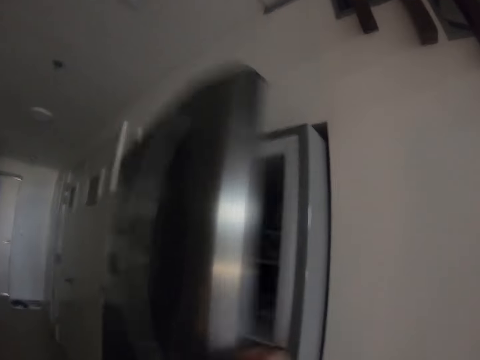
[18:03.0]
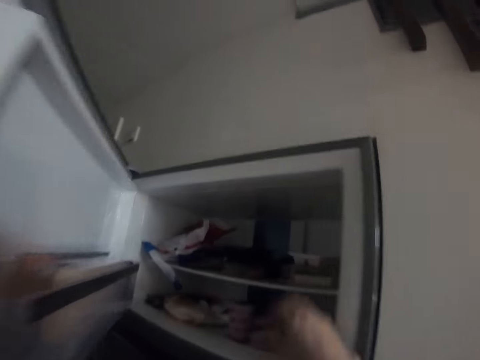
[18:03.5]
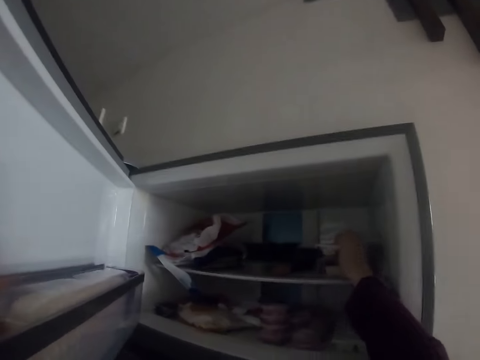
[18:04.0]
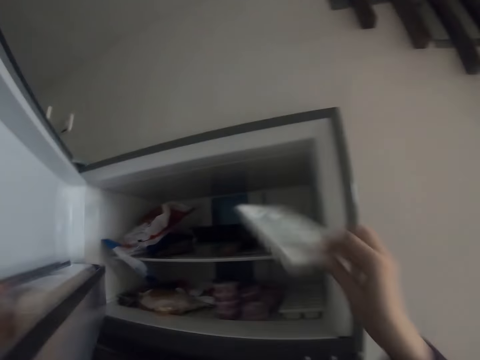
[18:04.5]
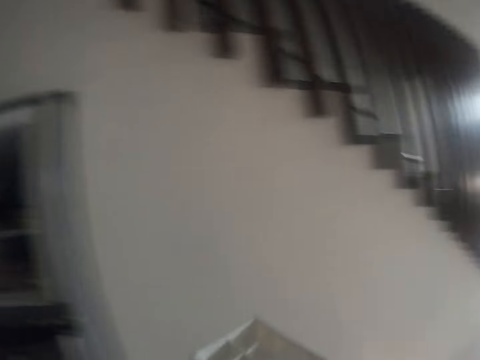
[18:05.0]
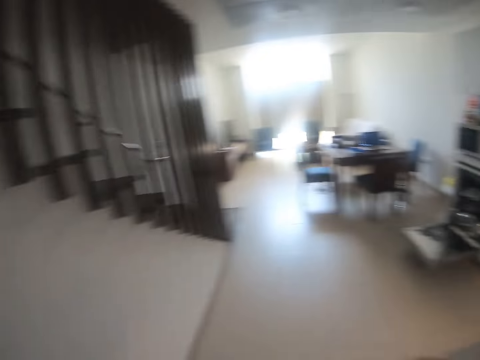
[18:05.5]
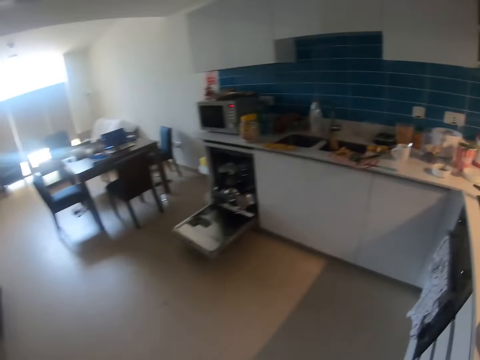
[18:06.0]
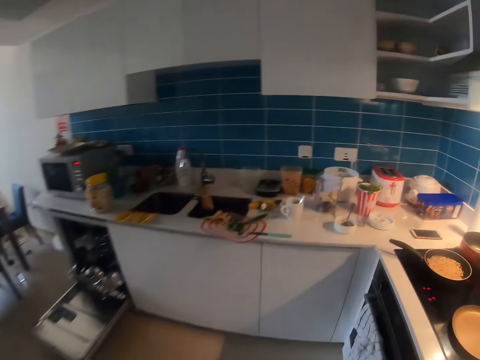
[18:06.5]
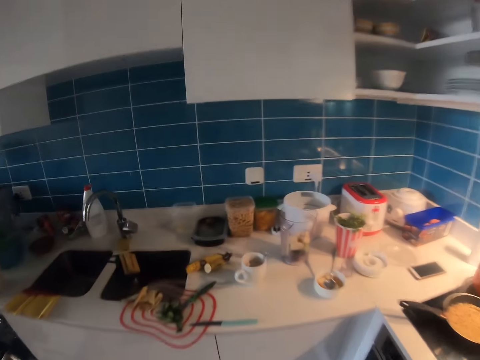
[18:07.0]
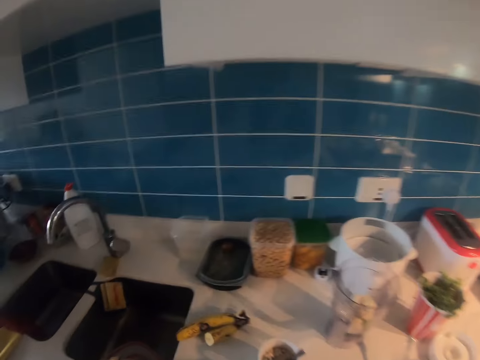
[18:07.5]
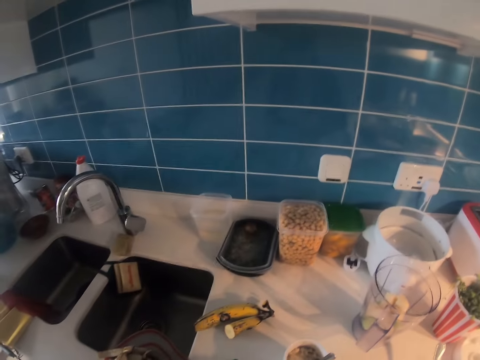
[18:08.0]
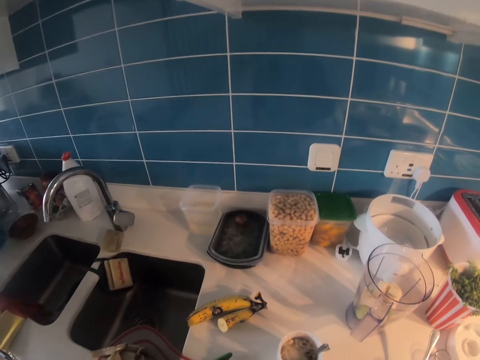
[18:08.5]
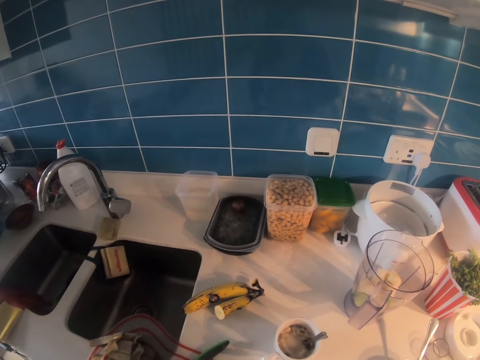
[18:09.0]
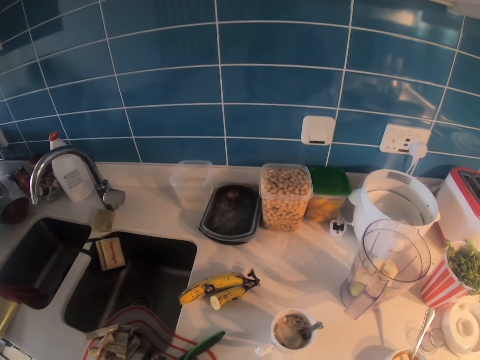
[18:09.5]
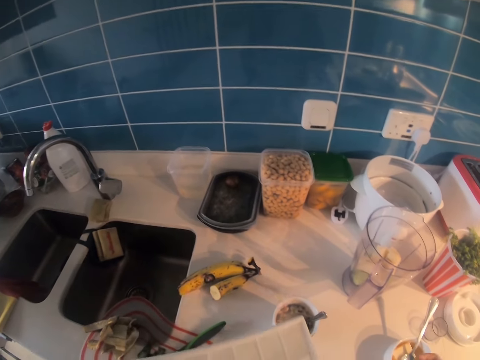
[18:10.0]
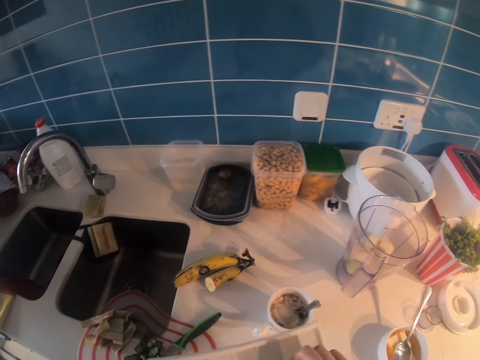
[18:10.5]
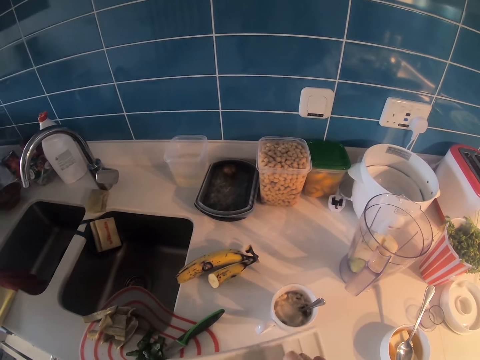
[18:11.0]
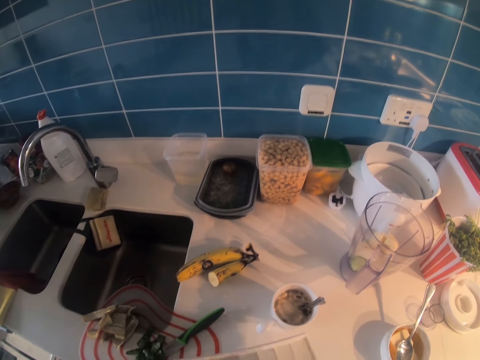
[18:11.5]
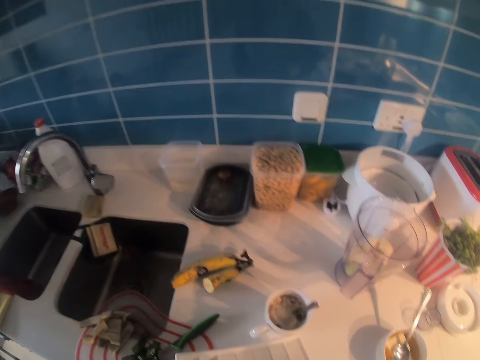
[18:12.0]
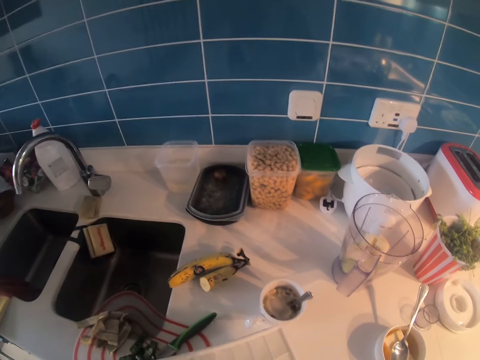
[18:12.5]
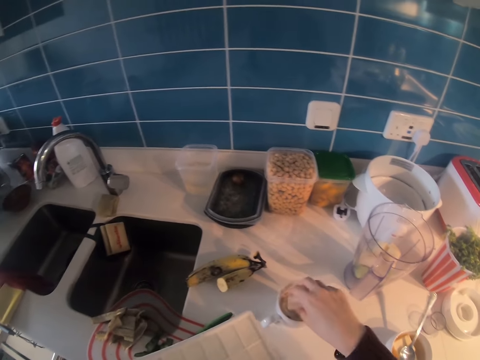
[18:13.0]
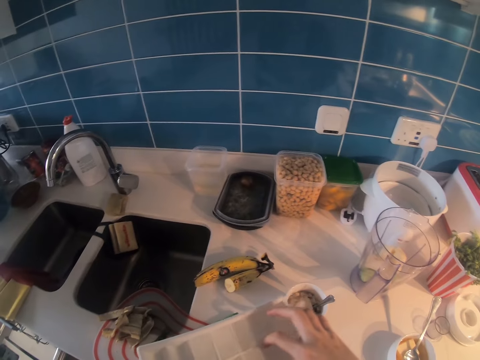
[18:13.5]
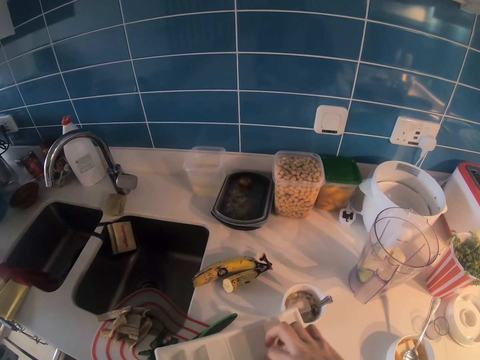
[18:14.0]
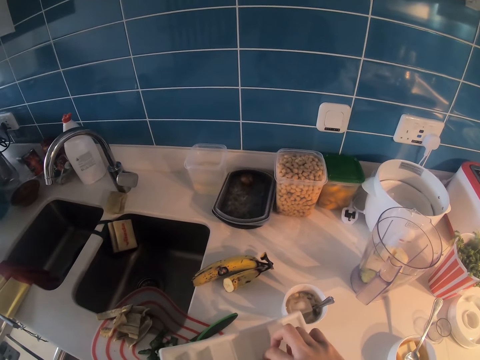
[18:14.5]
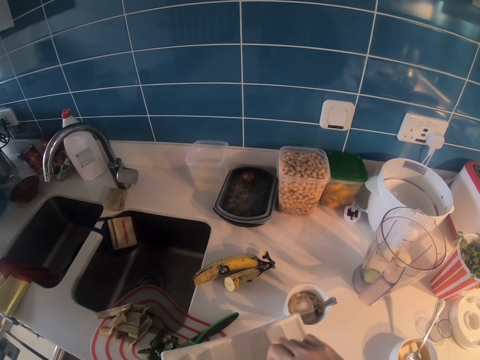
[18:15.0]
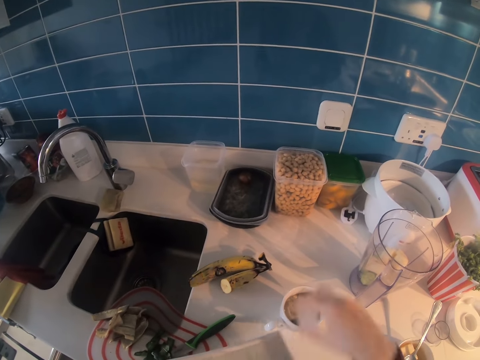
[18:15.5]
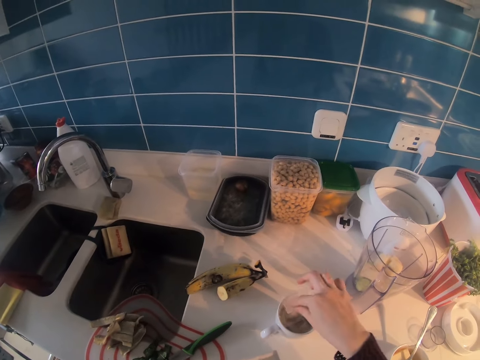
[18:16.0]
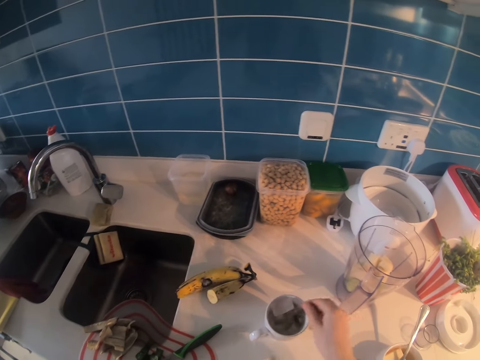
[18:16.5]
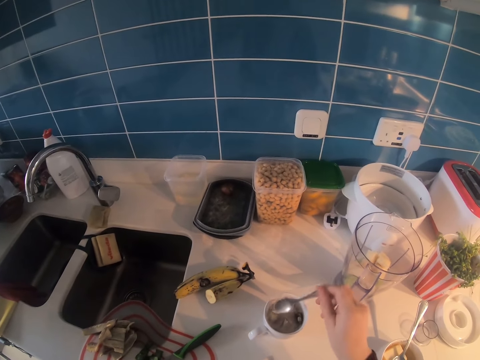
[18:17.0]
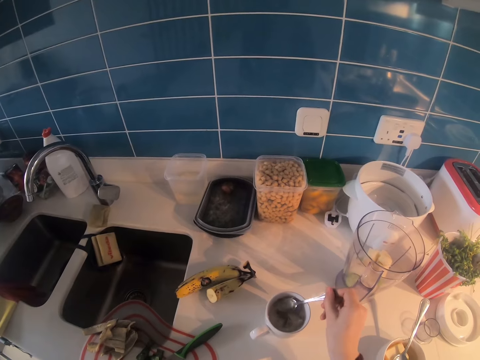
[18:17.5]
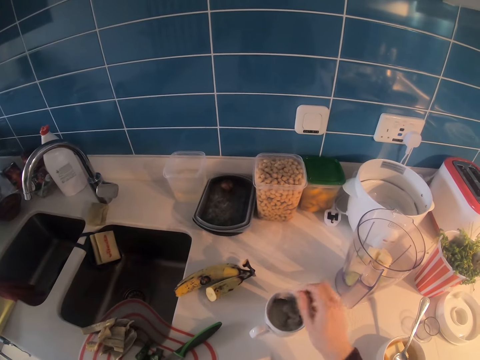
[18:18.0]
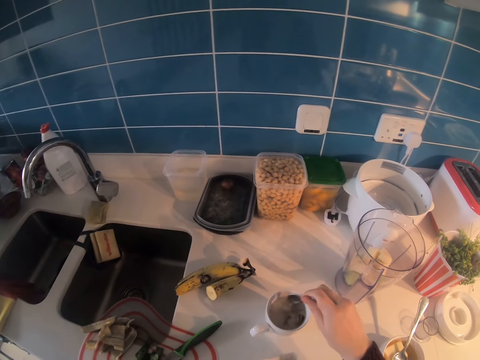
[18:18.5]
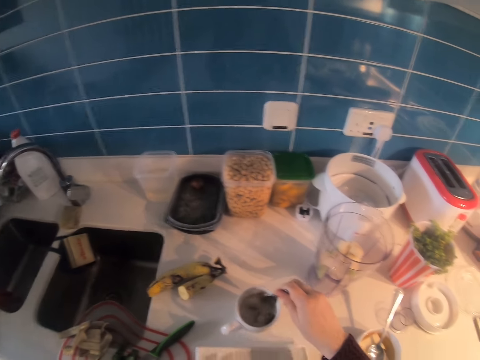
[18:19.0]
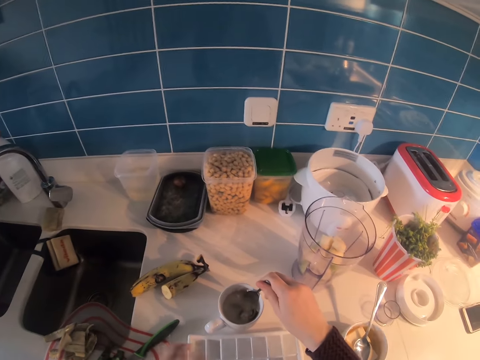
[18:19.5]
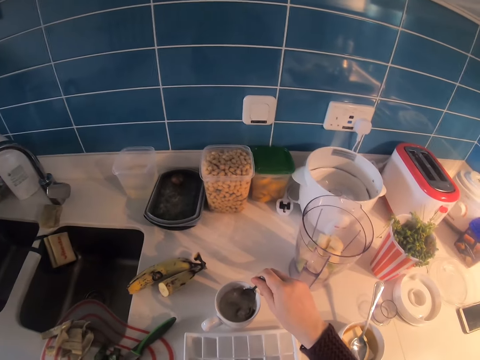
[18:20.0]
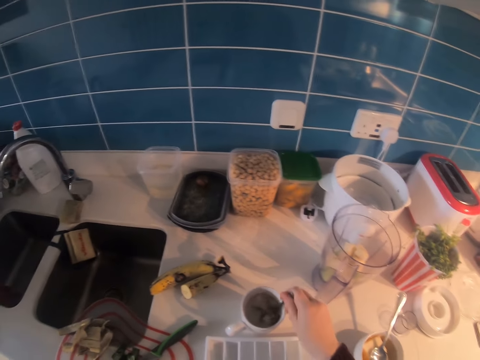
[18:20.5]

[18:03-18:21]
The camera wearer opens the refrigerator. They pick an ice cube tray or container. They walk around the kitchen. They open the container. They put ice cubes in a cup. They hold the spoon. They stir the ice cubes in the cup using the spoon.

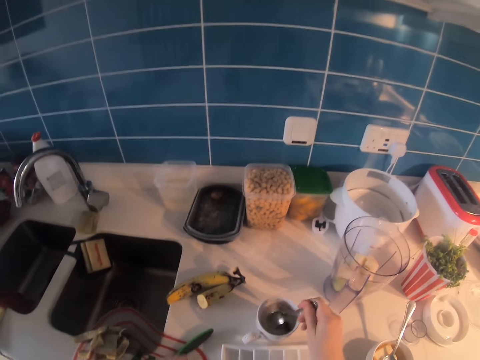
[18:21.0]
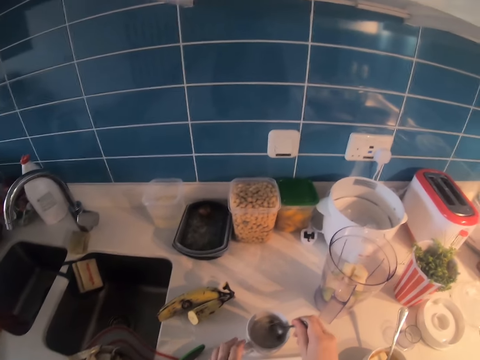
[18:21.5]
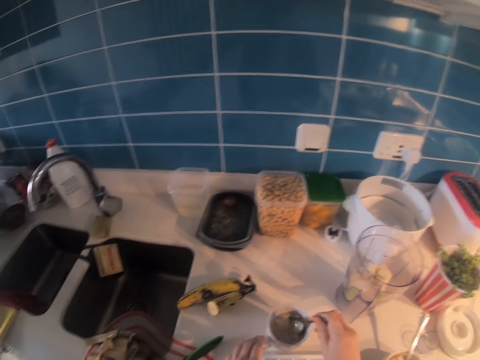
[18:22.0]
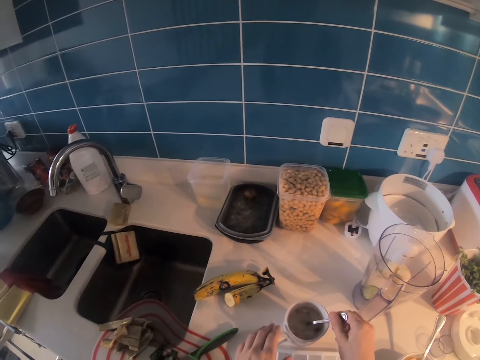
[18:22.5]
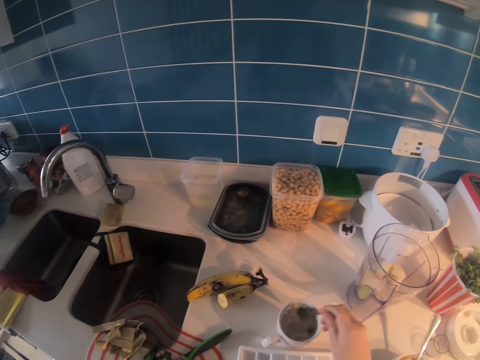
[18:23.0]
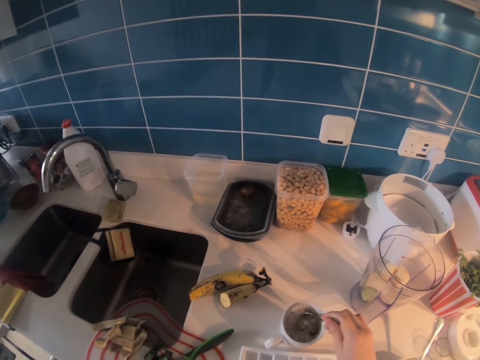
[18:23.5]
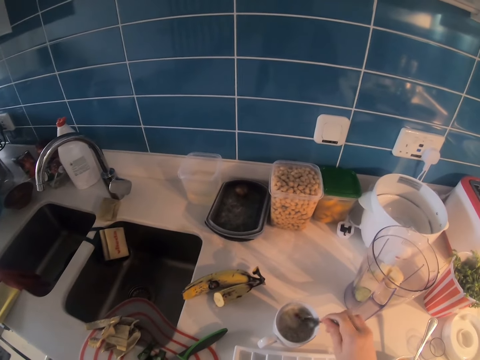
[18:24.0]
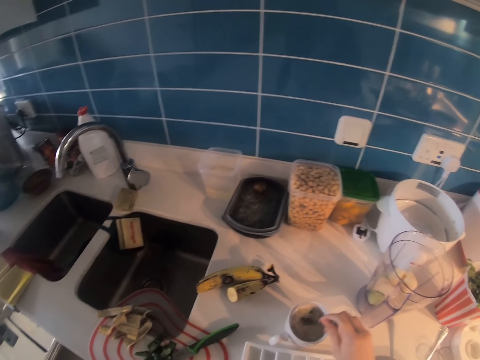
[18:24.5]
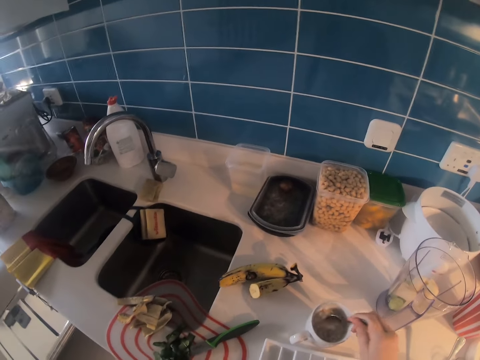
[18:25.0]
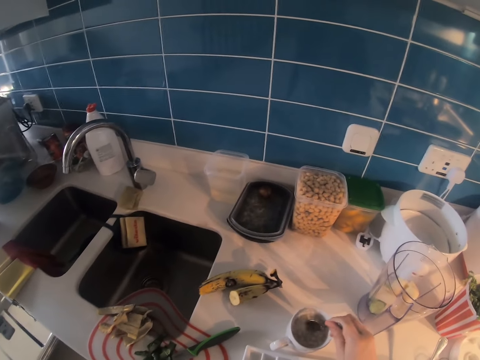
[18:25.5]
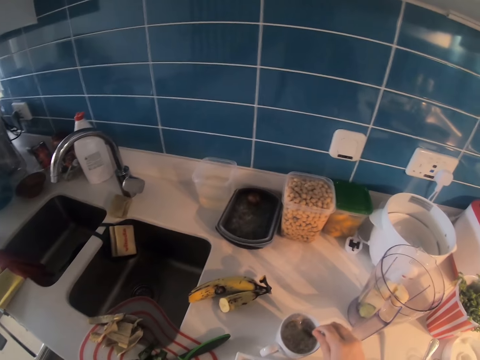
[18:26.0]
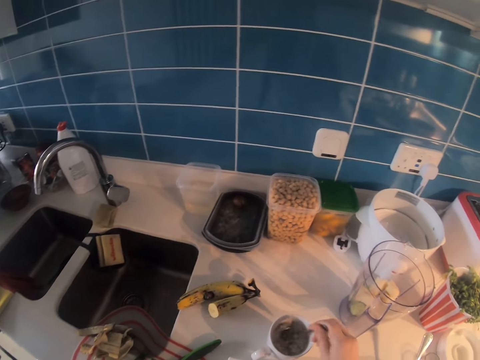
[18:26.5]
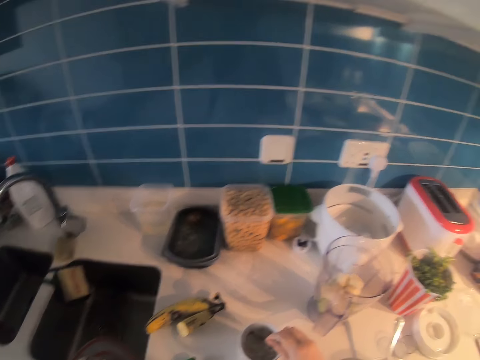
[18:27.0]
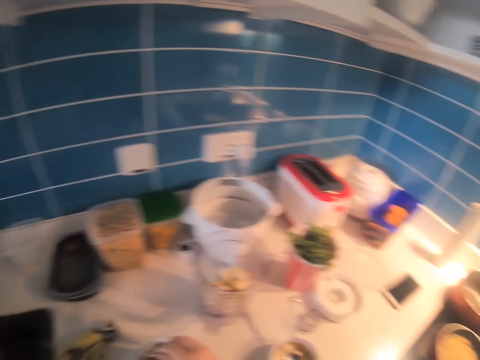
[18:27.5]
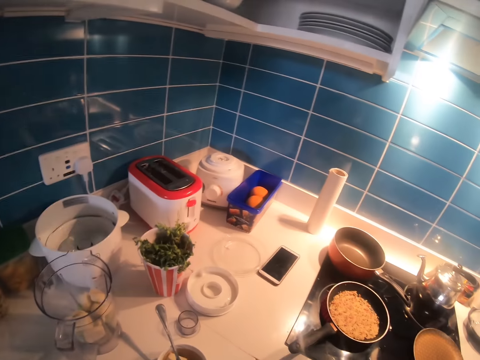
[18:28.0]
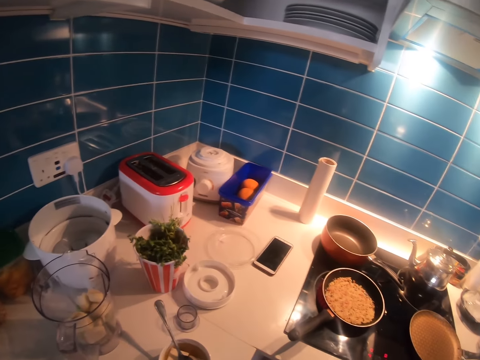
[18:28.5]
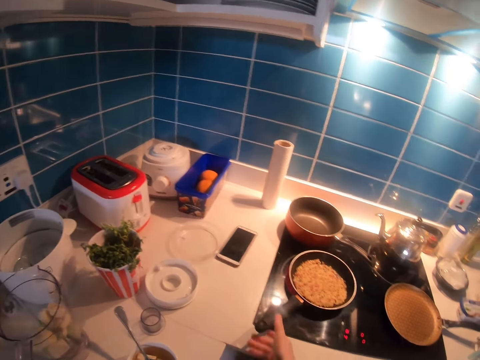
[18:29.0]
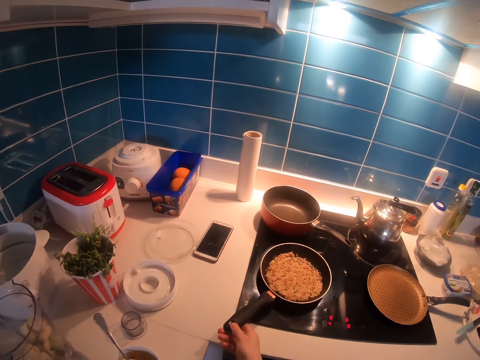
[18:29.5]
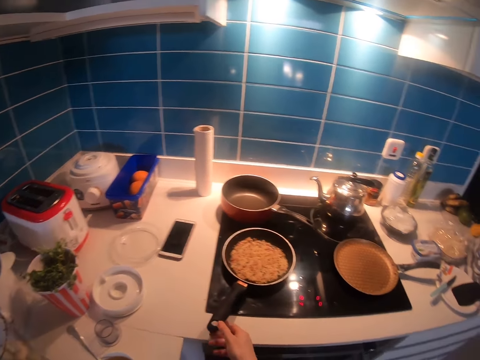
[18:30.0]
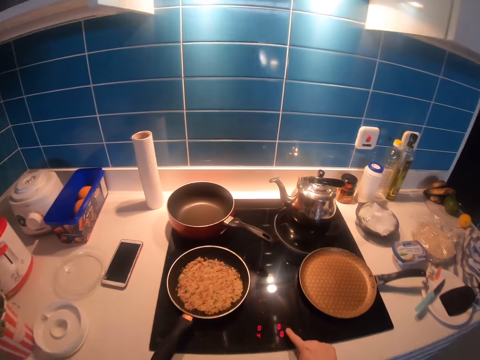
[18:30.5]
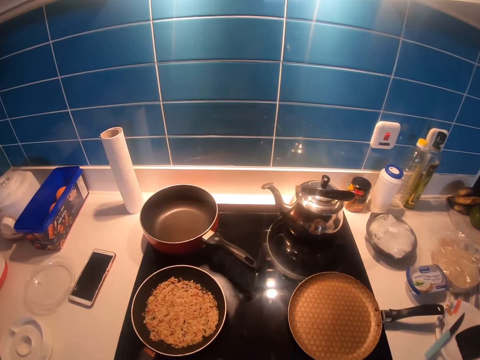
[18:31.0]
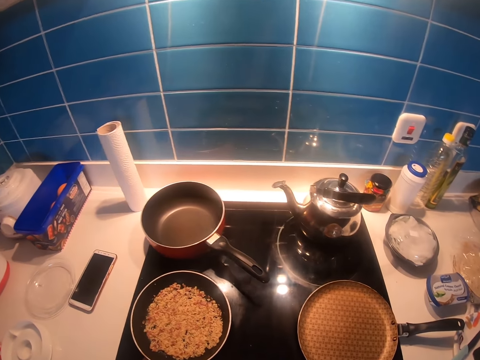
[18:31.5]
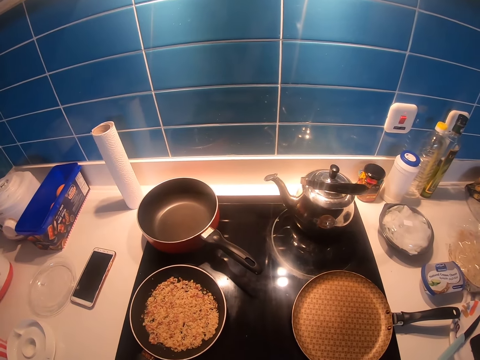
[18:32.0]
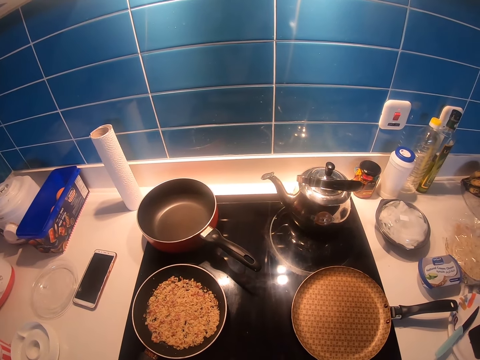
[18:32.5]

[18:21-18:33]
The camera wearer holds the cooking pot. They move the pan on the cooker. They set a timer on the cooker.
